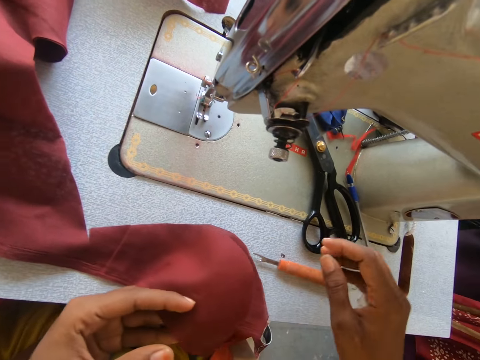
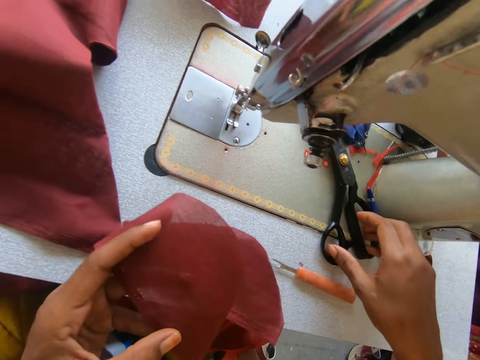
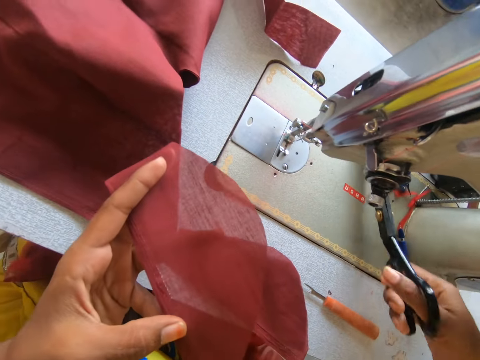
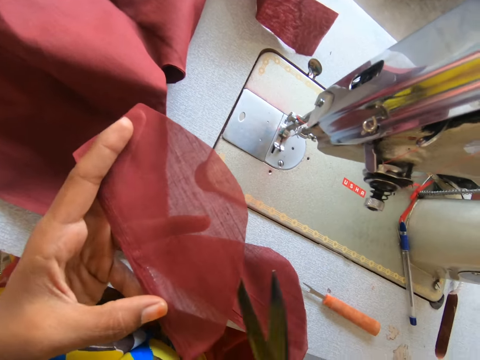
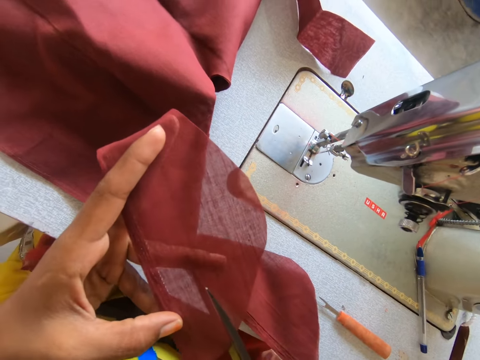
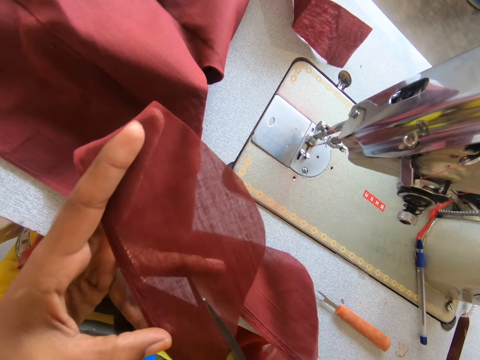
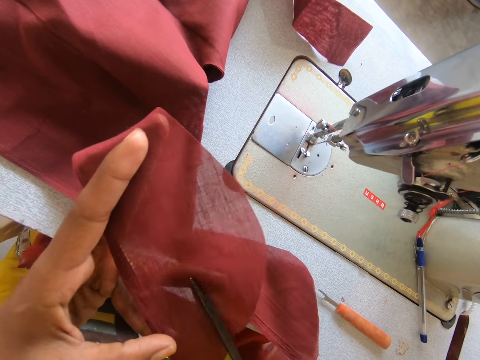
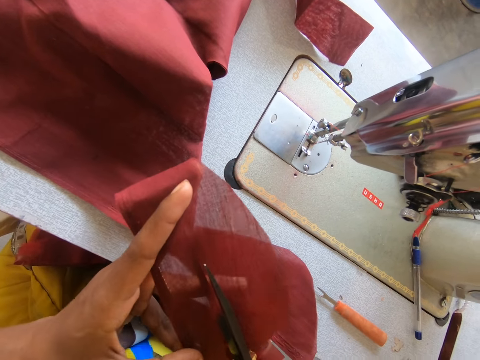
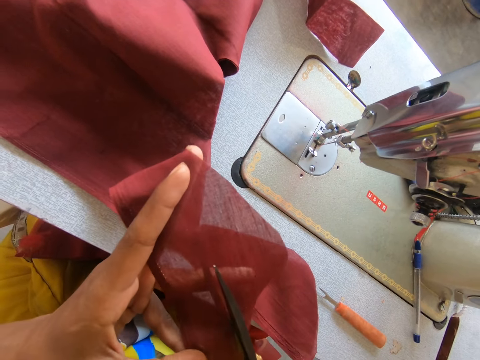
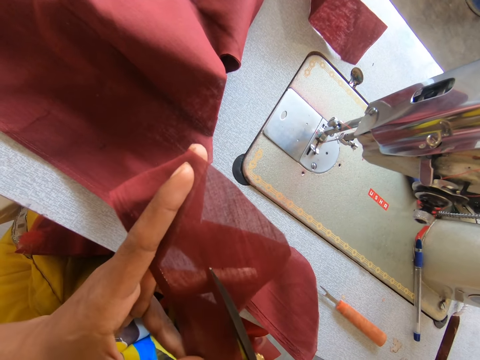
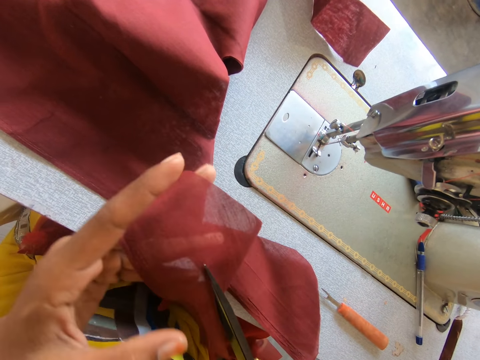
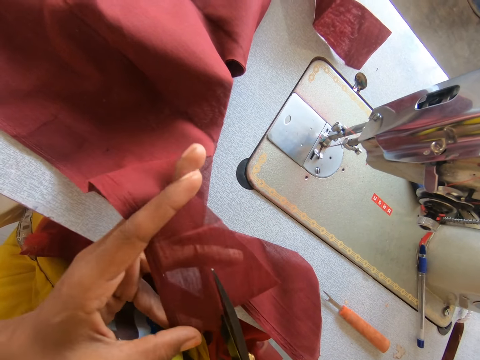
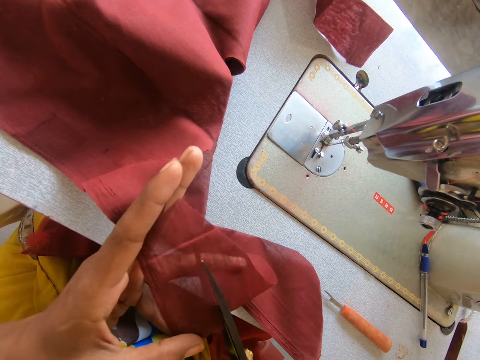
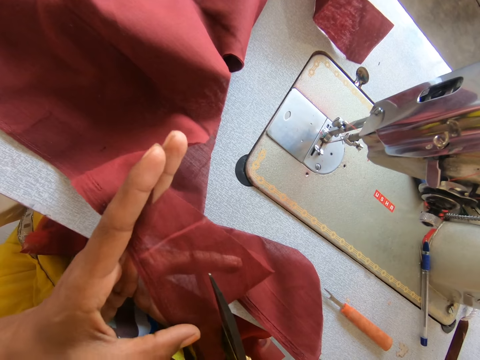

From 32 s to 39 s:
The camera wearer holds the cloth with her left hand. She moves the right hand. She picks up a pair of scissors from the sewing machine with her right hand. She moves the scissors. She cuts the cloth with the pair of scissors in her right hand.

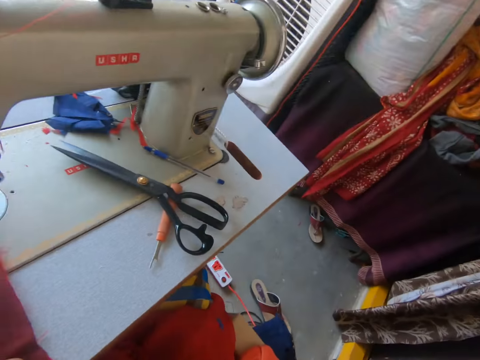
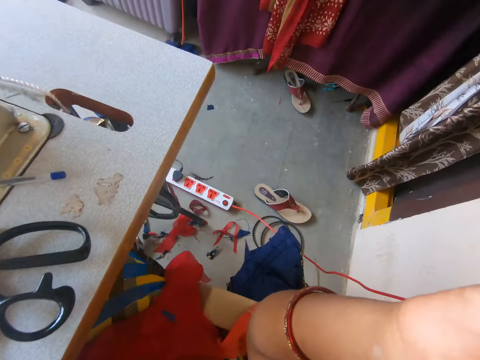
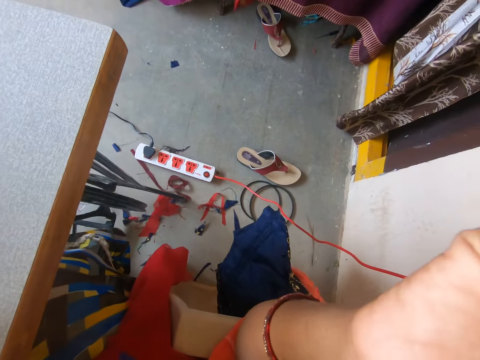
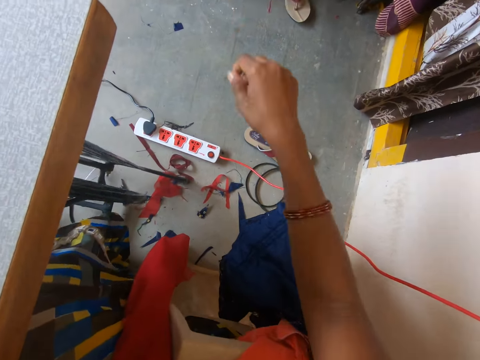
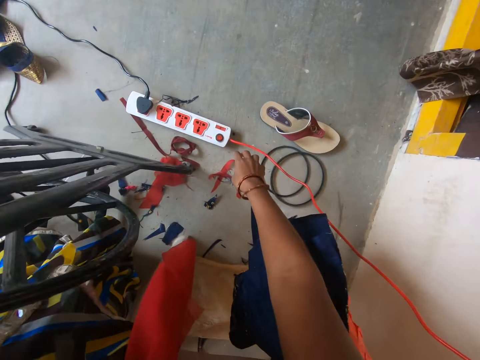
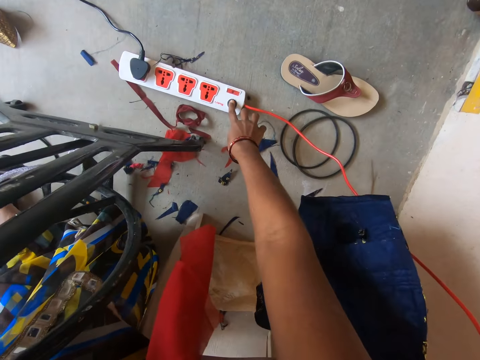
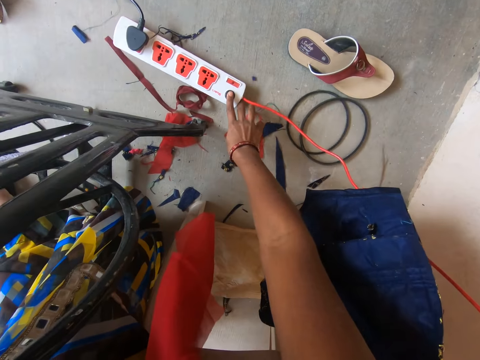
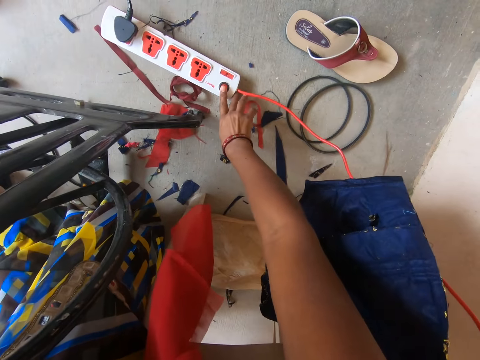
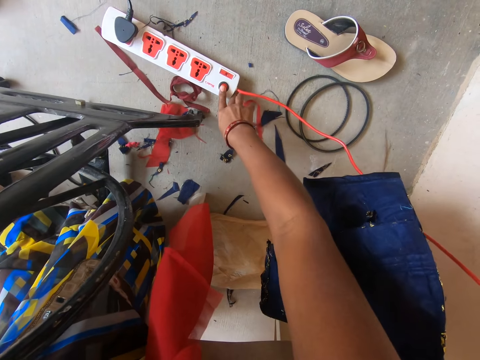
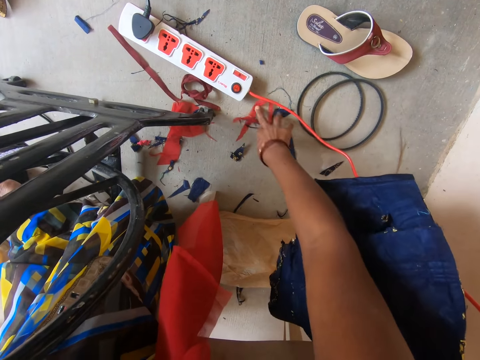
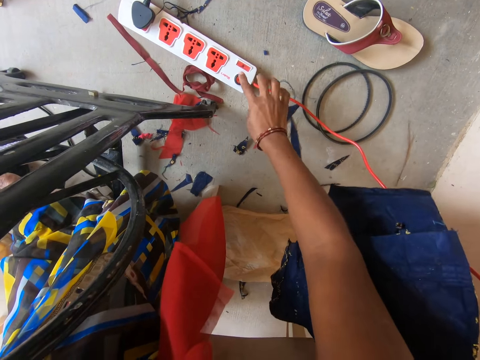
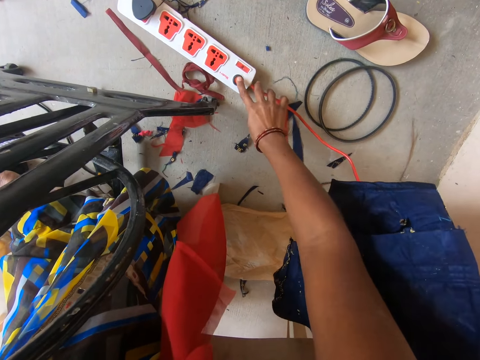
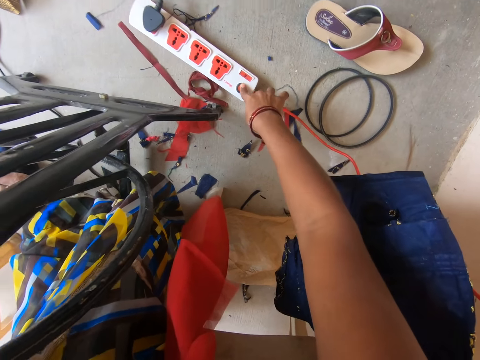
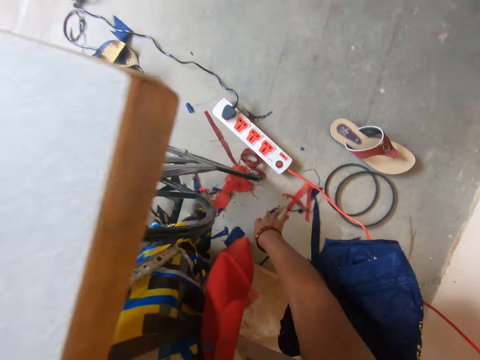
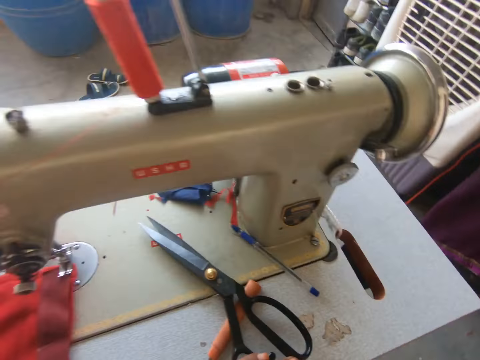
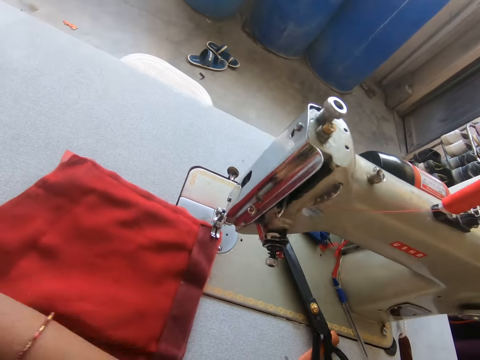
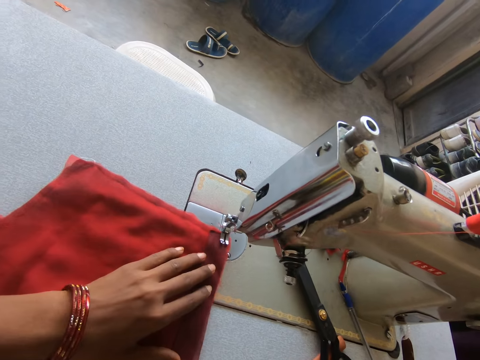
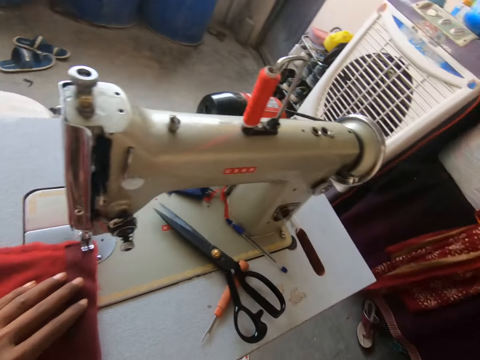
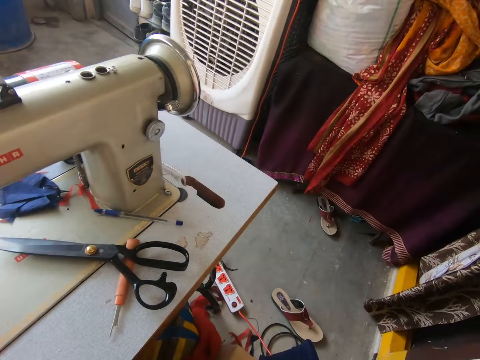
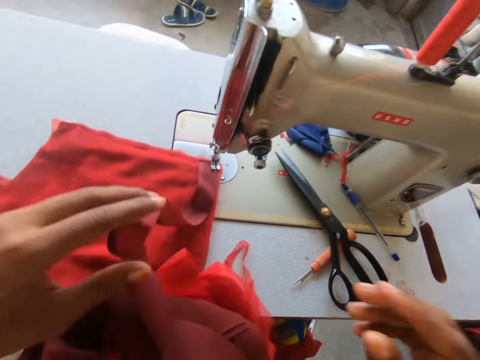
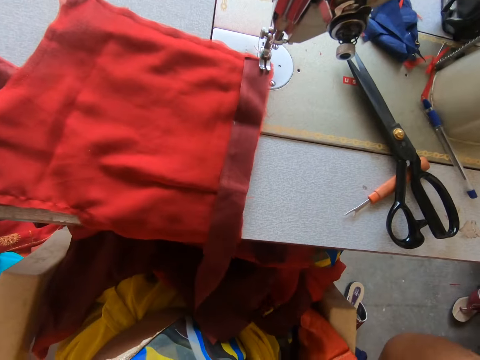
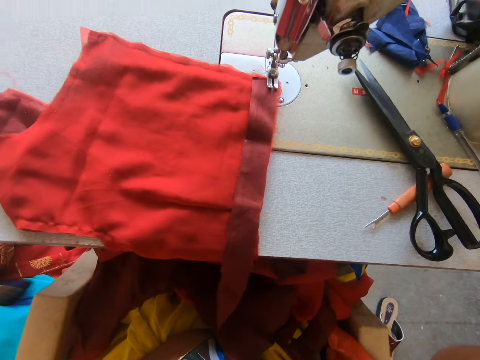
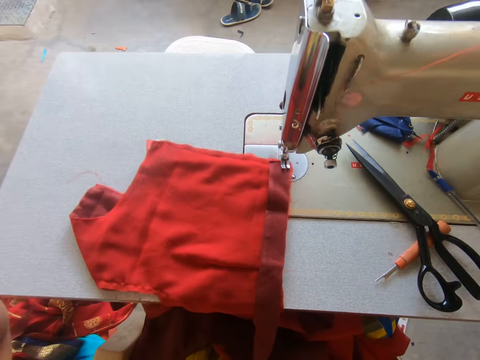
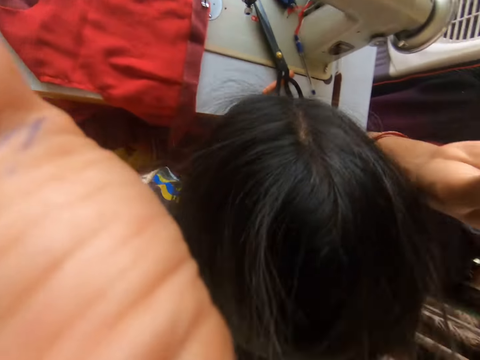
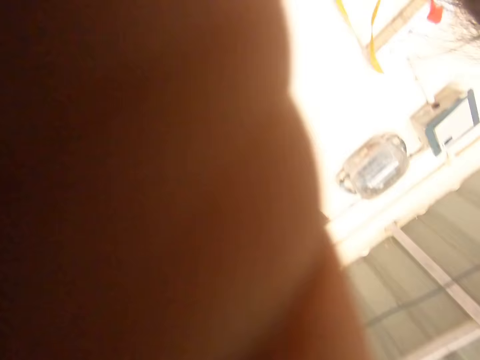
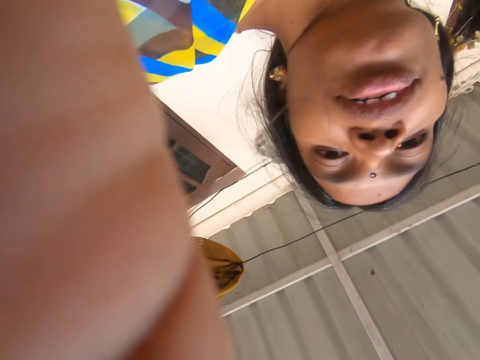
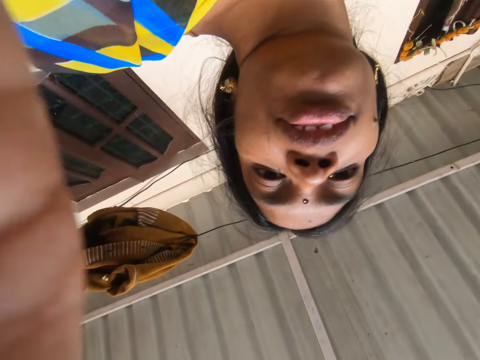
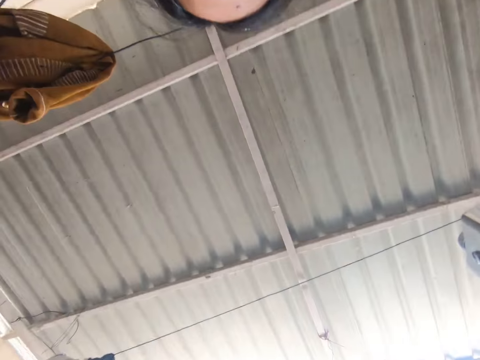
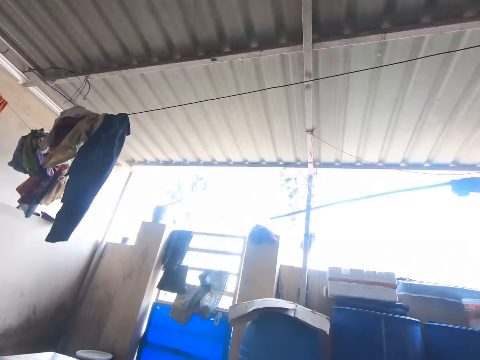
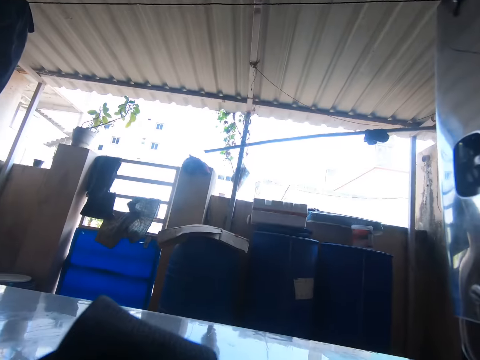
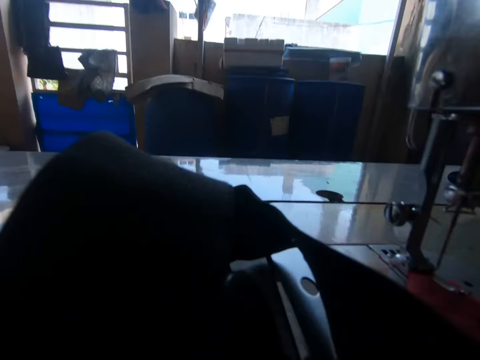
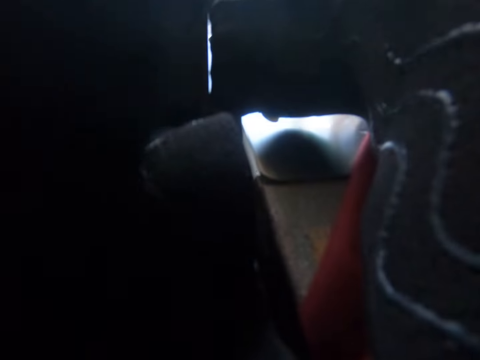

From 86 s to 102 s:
The camera wearer looks around and moves the right hand. She operates an extension plug socket with her right hand. She touches the extension. She operates the extension plug socket with her right hand. She switches on the extension. She looks around, looks at the cloth and looks around. She drops the cloths on her legs with her hands. She moves both hands. She adjusts the camera.
